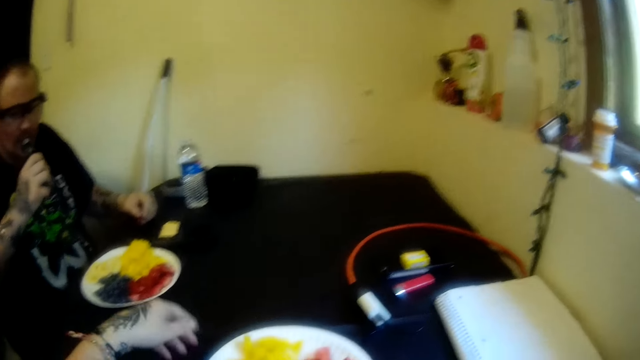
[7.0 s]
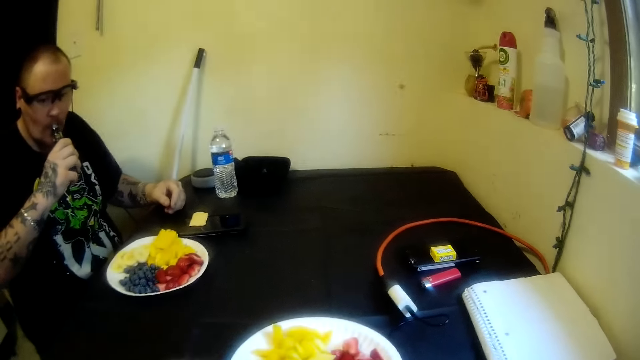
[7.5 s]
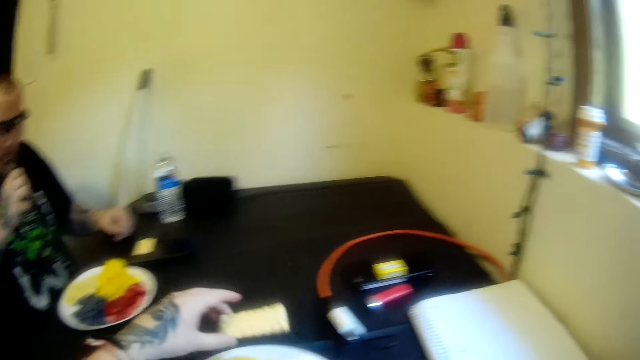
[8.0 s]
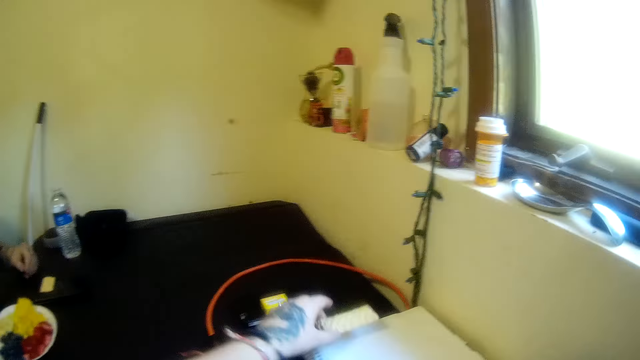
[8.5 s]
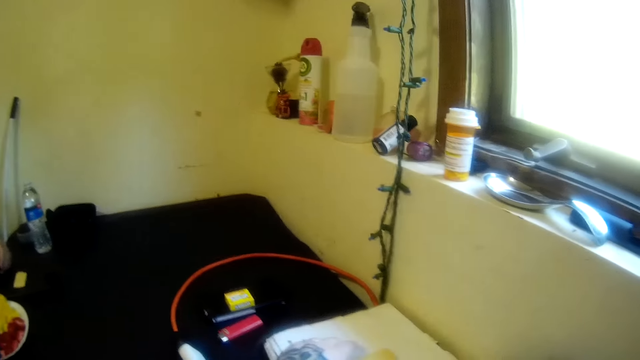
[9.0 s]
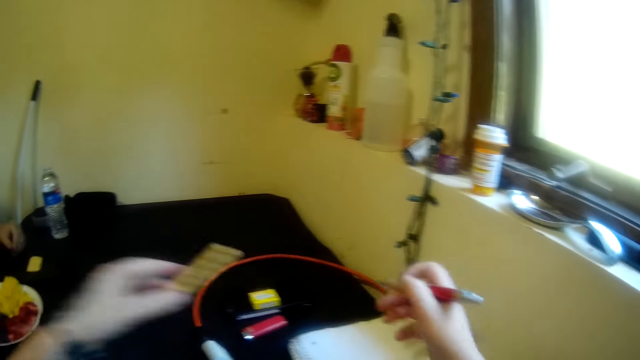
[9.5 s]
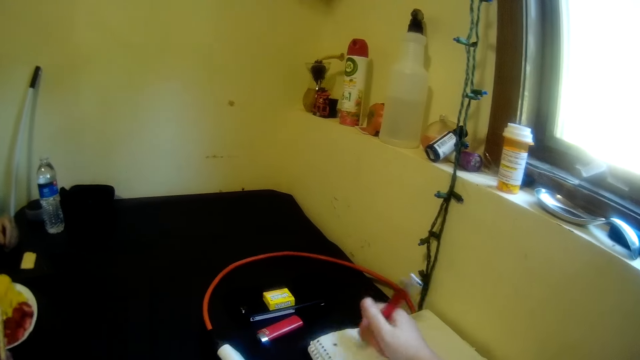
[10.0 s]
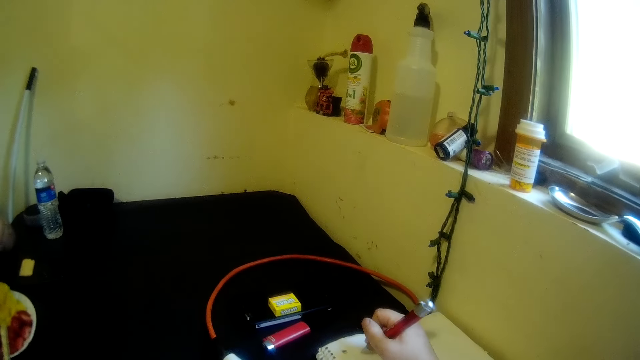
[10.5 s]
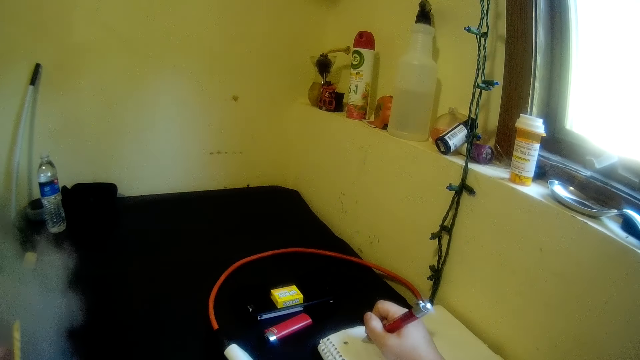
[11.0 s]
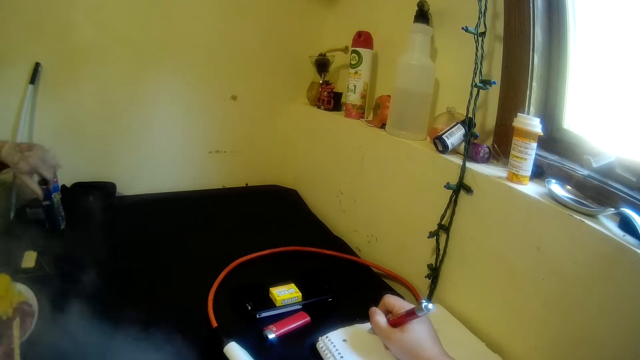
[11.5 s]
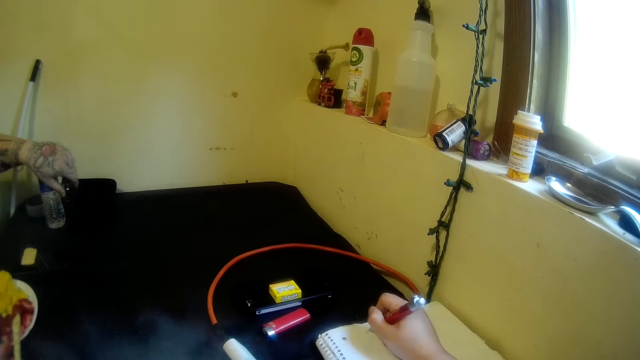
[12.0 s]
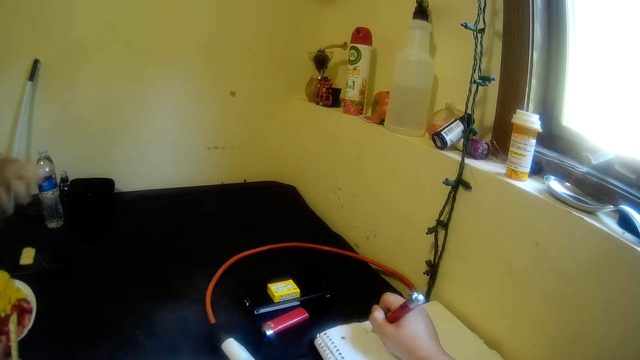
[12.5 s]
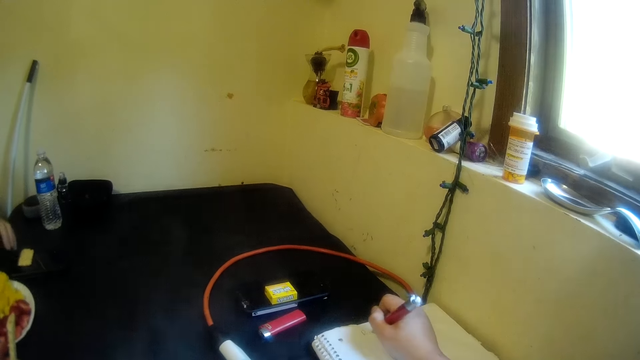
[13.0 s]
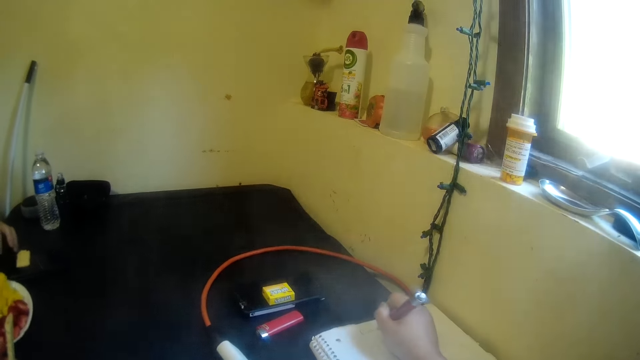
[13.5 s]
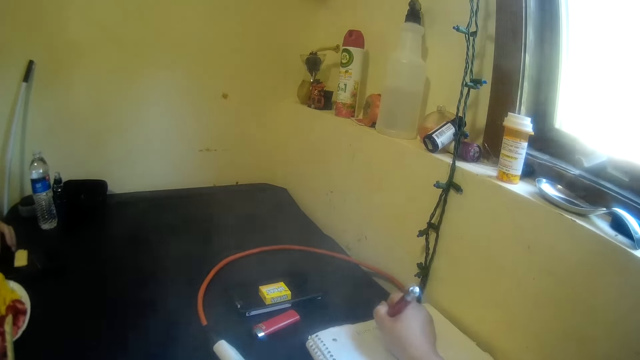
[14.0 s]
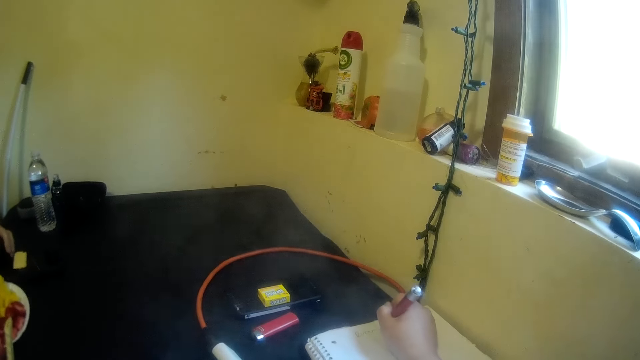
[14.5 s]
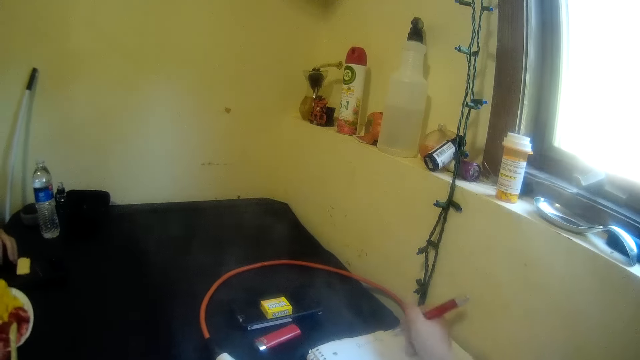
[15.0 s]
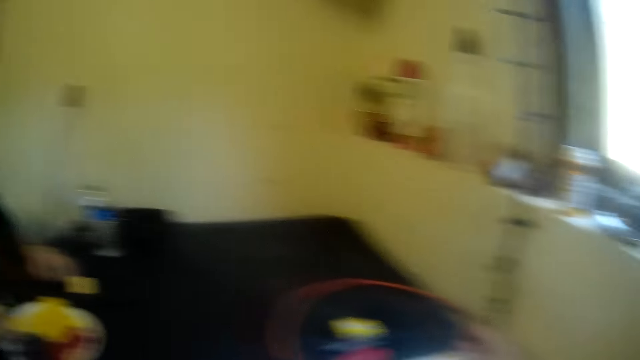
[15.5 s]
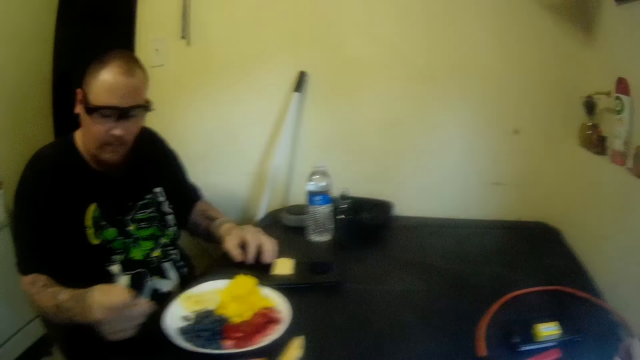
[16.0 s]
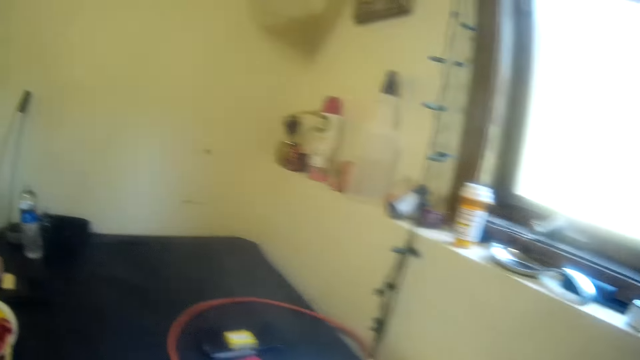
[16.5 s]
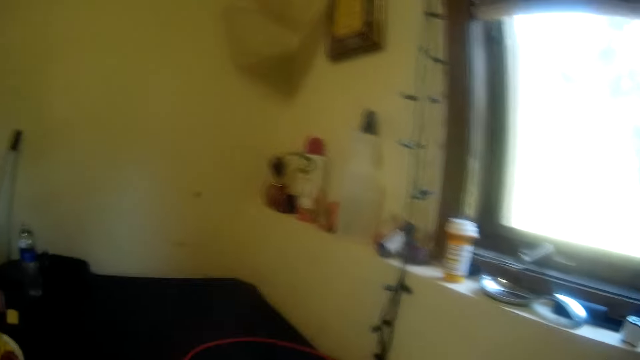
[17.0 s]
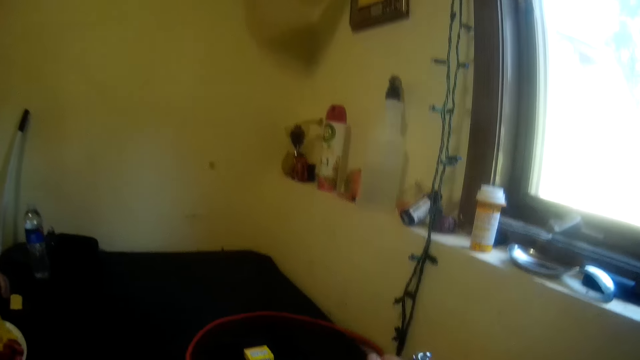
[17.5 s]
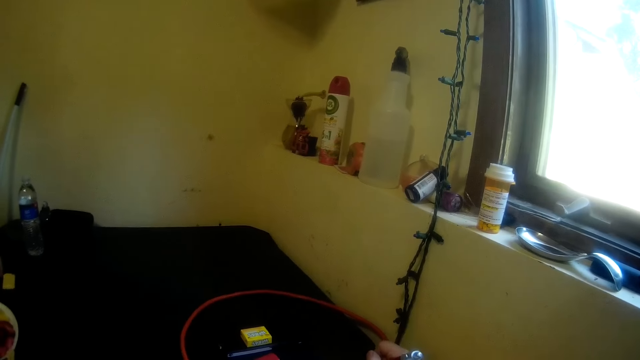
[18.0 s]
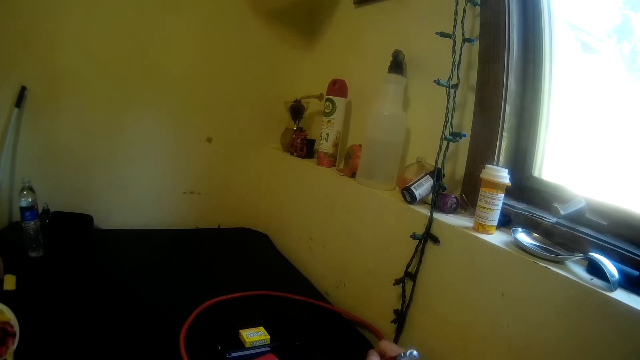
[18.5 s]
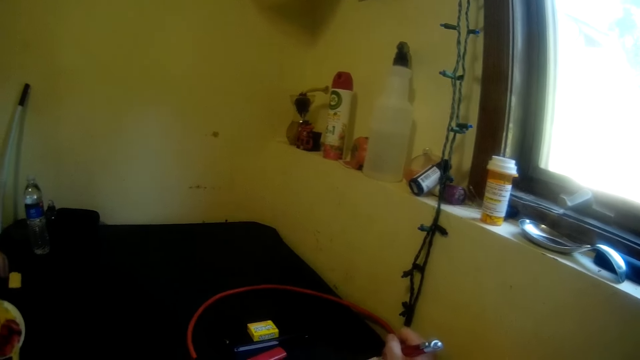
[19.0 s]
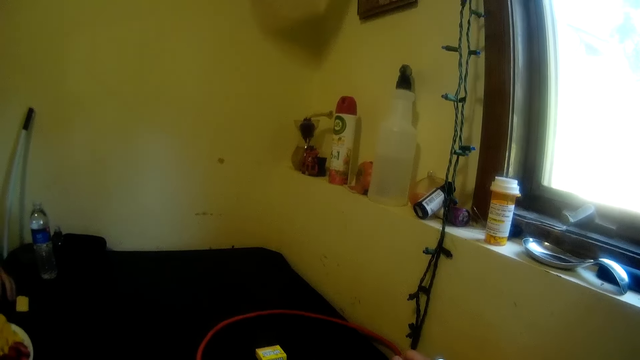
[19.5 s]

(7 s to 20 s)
The camera wearer drops a wafer on the table with her left hand. They move his hand on the table. They hold a pen. They write on a book on the table with the pen in her right hand. A man drops the tobacco or vape on the table with his left hand. The camera wearer looks at the man and talks to the man.

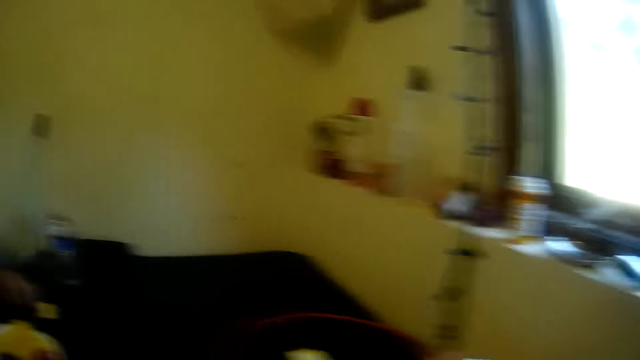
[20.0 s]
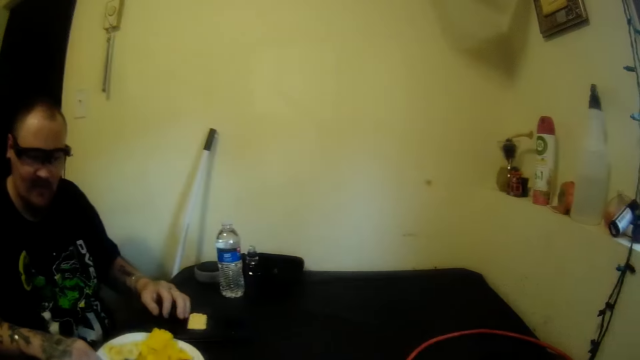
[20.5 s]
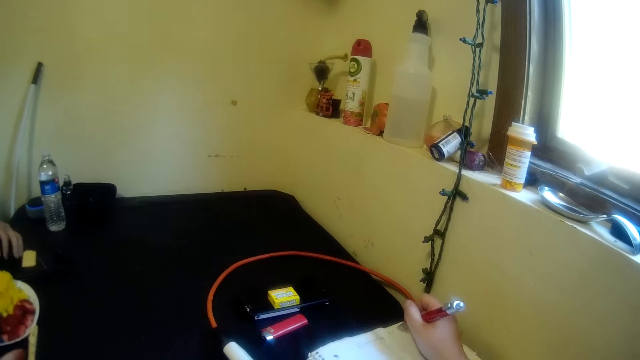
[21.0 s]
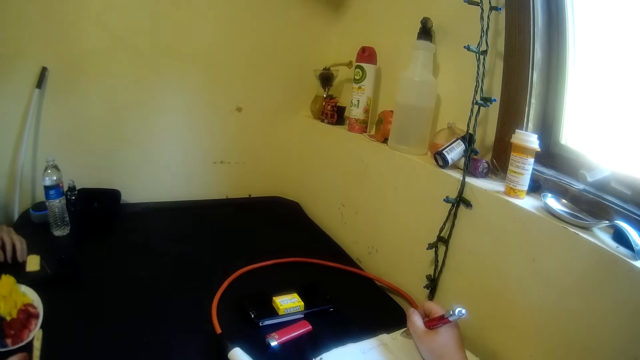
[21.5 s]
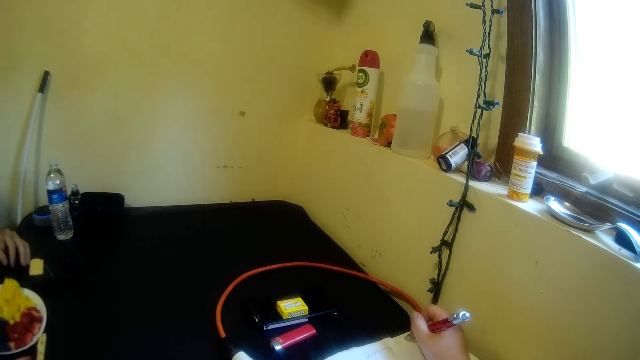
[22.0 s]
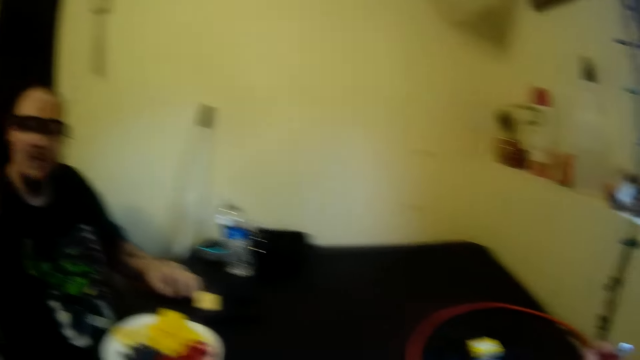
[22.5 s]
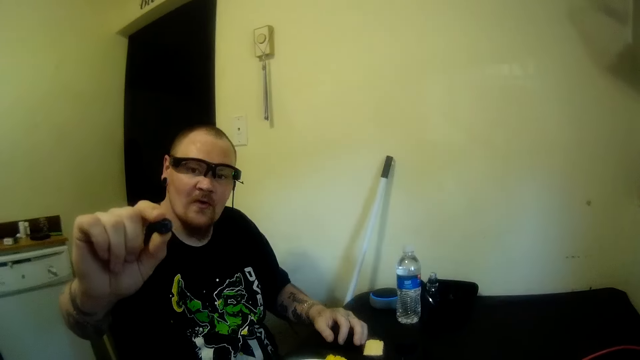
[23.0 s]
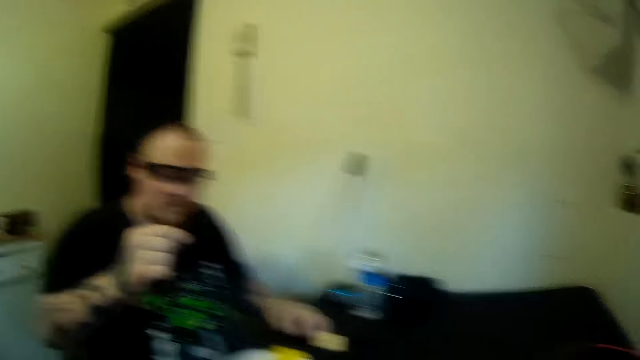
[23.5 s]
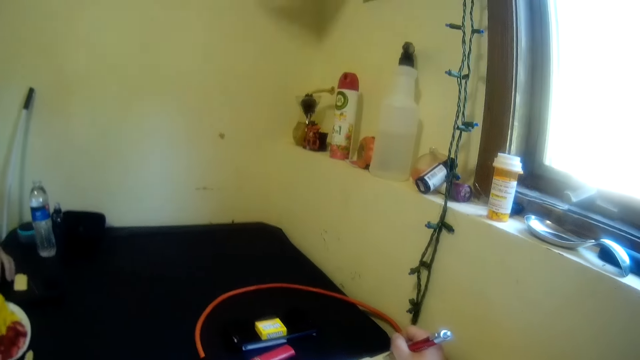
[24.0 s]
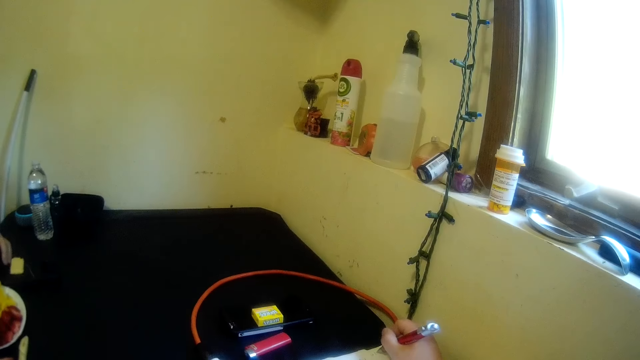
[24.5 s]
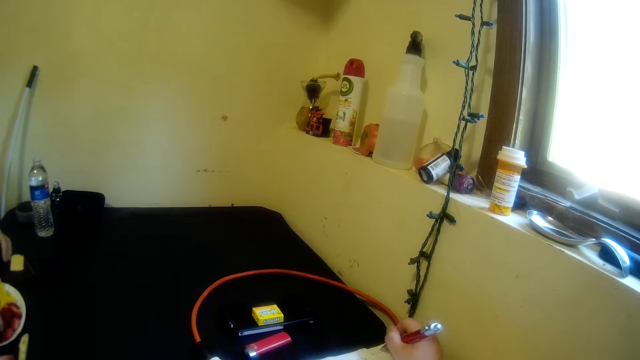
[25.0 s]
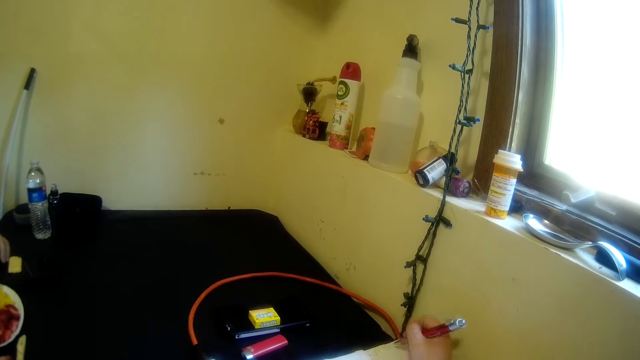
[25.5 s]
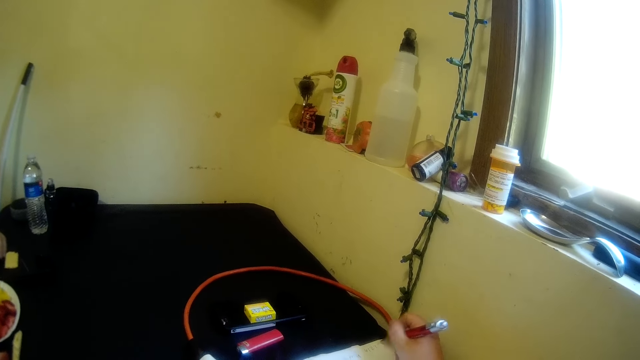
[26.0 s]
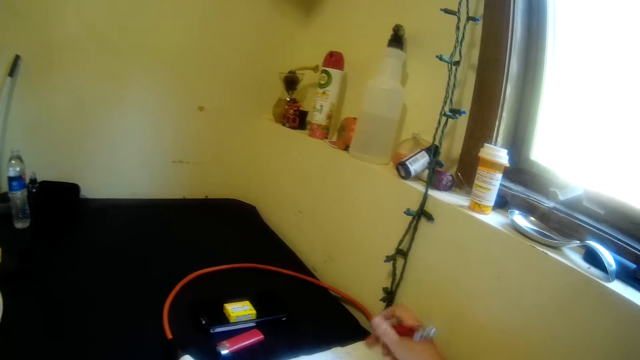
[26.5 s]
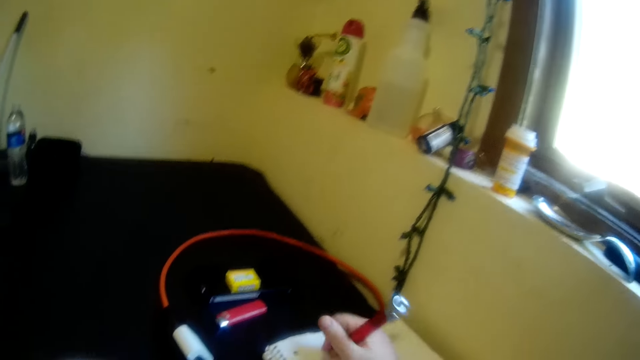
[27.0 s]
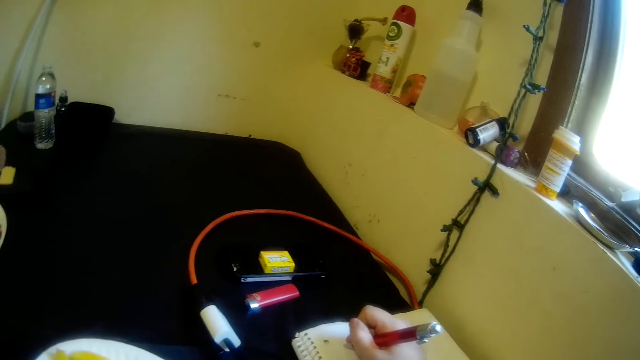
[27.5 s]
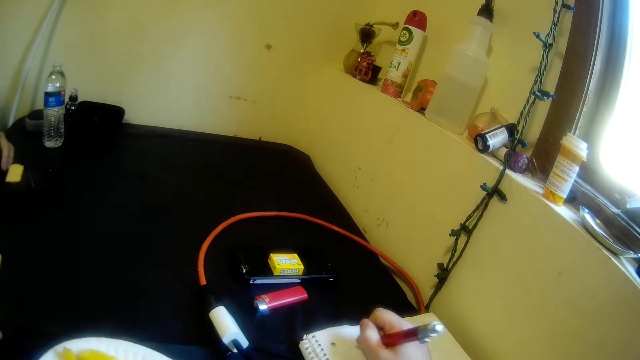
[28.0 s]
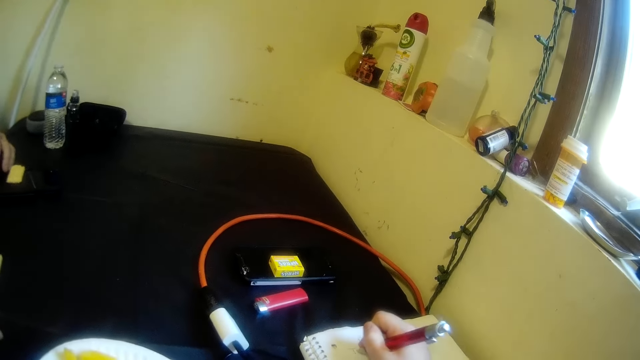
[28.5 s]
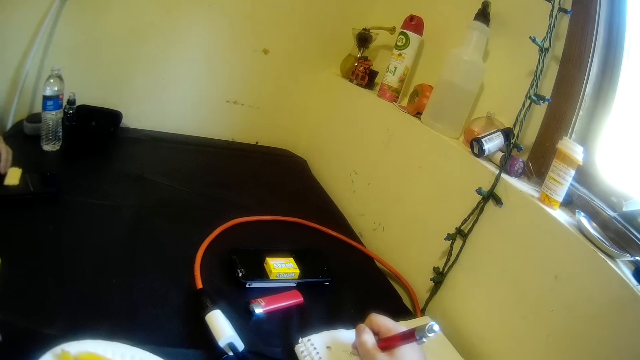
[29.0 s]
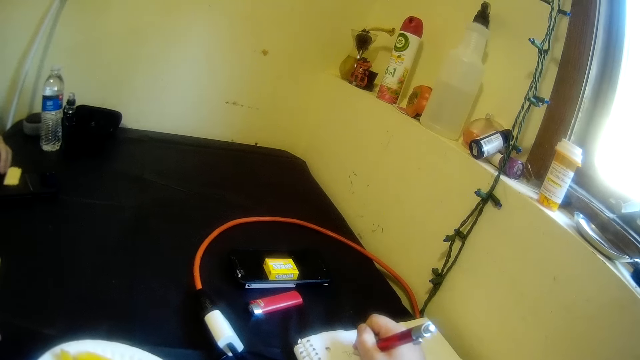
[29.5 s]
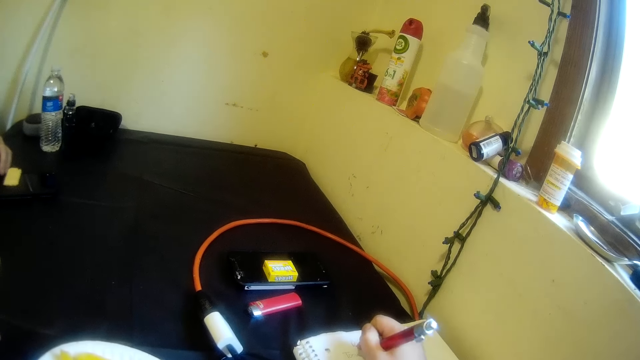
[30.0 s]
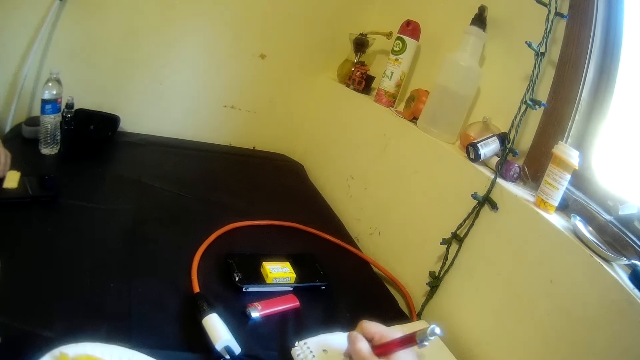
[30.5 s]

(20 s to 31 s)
A man talks to the camera wearer. The camera wearer holds a blackberry in his right hand. The man holds a grape. The camera wearer writes on the book.
